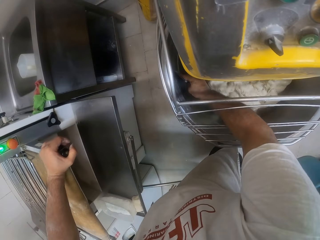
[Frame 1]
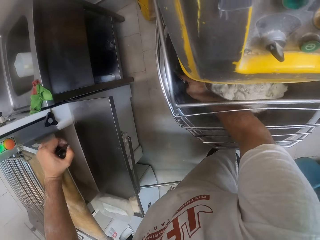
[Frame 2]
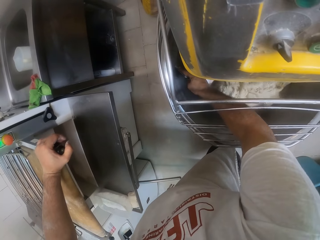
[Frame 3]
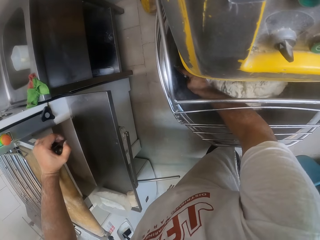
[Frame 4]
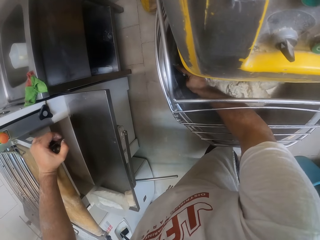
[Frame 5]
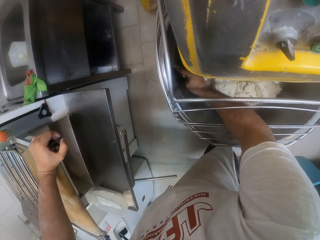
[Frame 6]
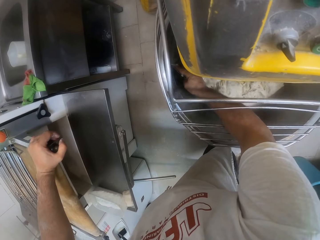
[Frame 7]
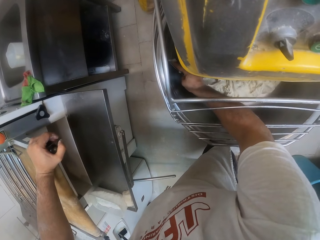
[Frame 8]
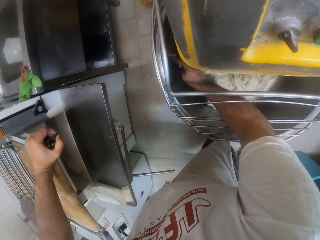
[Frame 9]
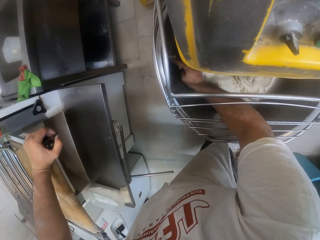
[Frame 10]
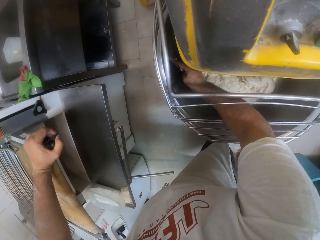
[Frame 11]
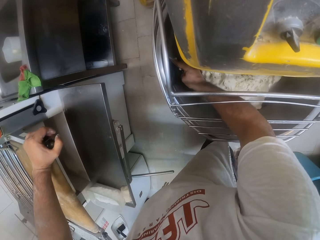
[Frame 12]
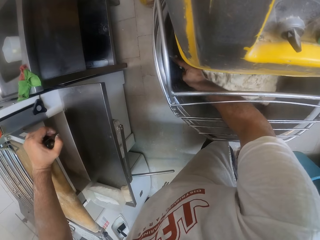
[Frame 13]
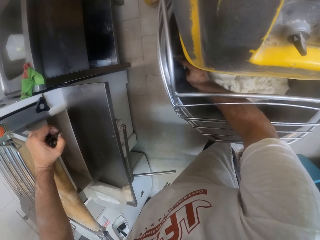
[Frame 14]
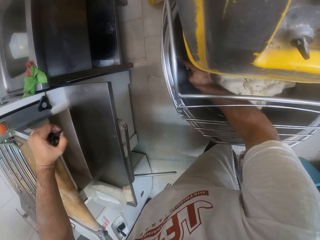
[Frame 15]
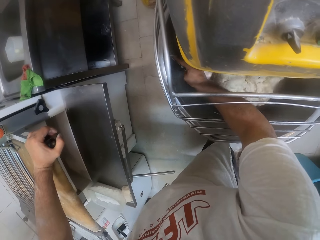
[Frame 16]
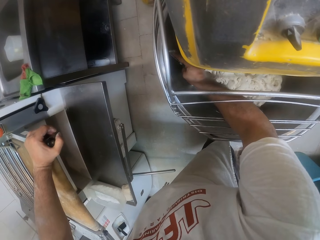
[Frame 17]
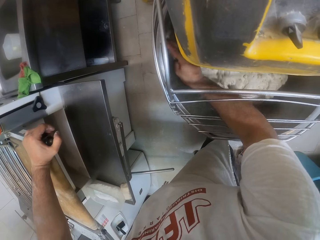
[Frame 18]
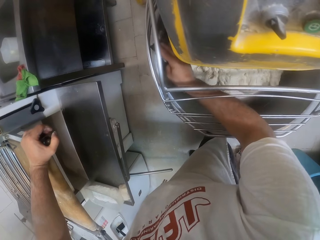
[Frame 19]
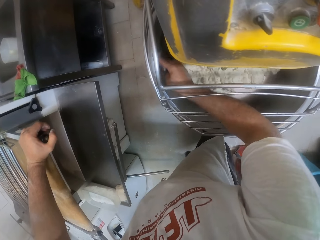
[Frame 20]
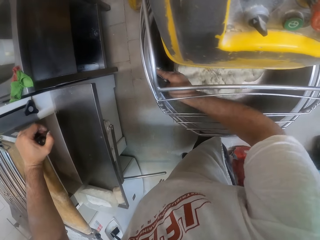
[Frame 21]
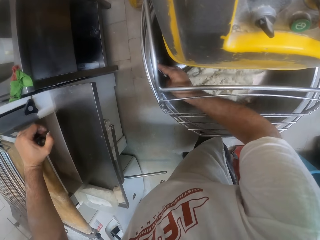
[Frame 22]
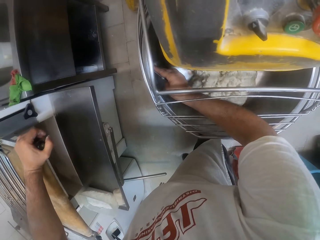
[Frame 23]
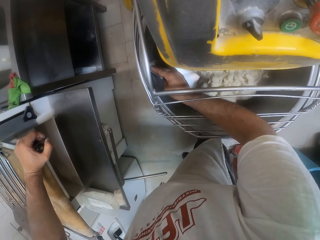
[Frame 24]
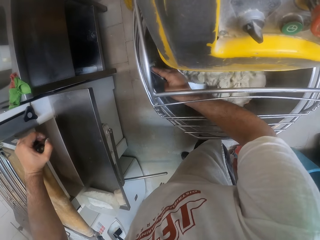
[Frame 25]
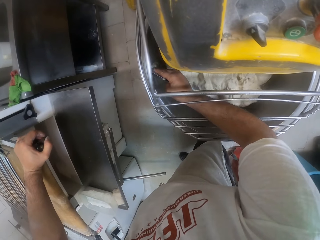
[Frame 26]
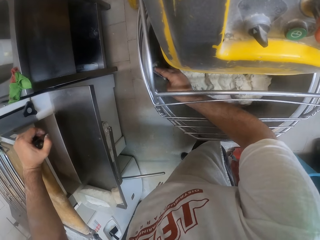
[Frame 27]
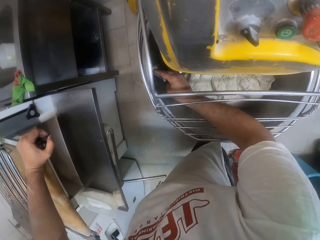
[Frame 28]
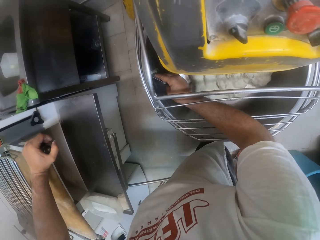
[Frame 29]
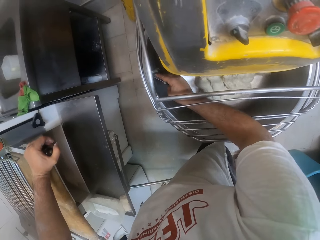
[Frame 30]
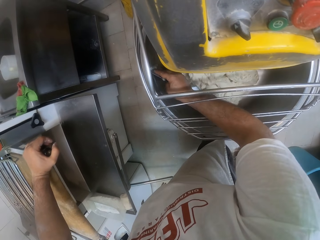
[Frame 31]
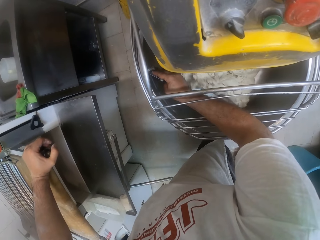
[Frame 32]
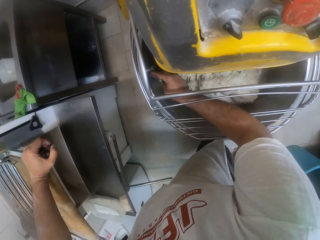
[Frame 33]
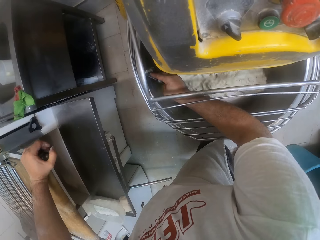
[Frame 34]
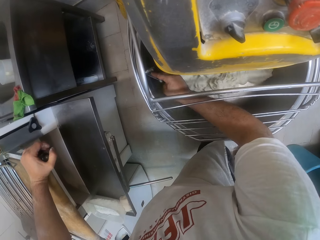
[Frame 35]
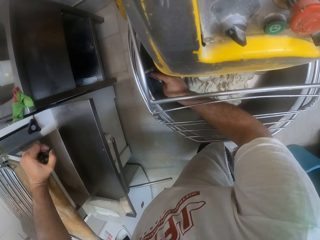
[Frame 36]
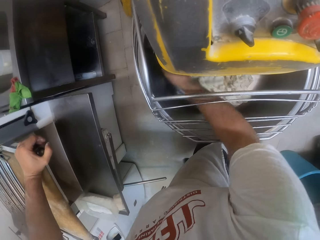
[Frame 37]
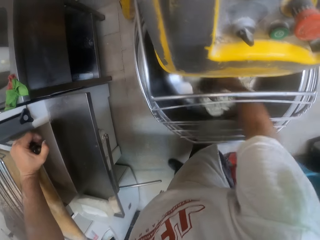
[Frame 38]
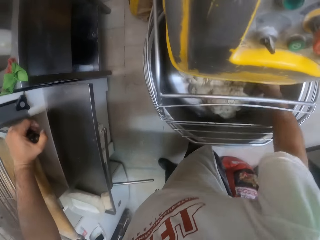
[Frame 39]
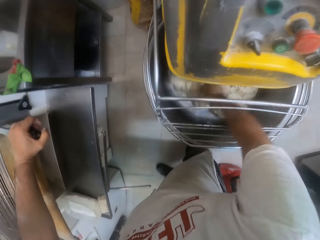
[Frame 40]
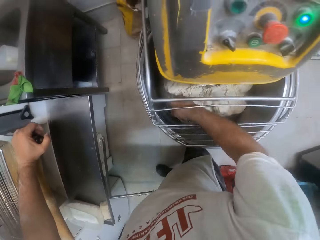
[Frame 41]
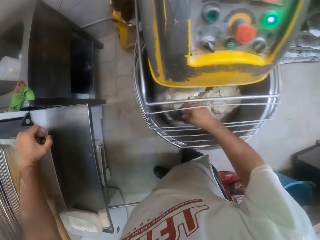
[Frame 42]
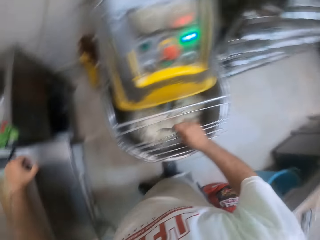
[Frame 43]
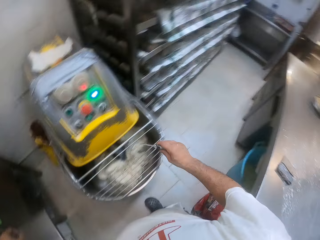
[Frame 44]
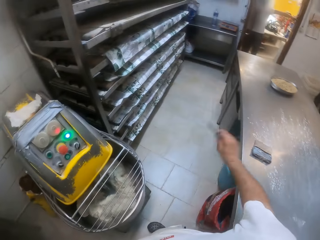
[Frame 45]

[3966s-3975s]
The camera wearer scrubs the mixer surface.

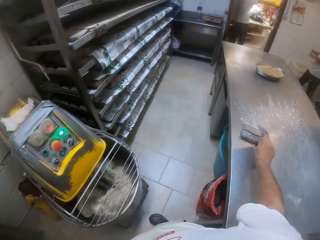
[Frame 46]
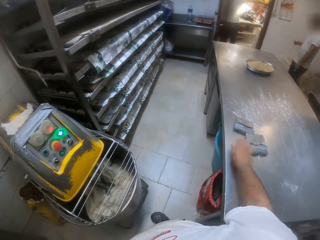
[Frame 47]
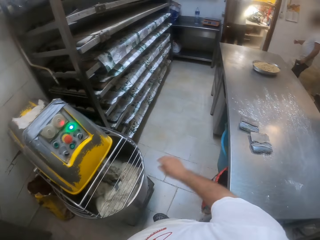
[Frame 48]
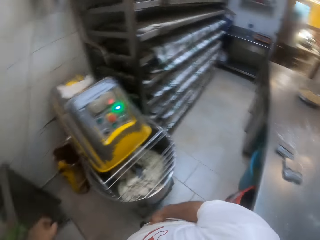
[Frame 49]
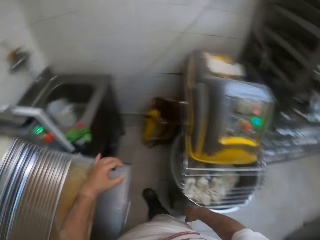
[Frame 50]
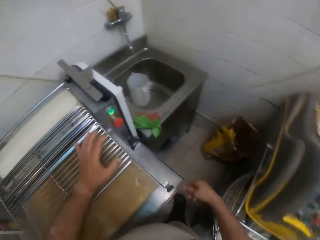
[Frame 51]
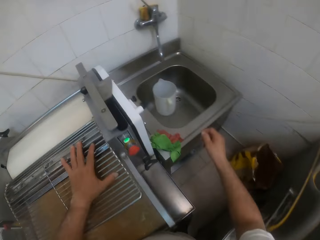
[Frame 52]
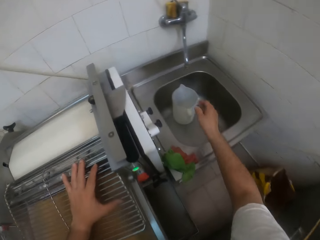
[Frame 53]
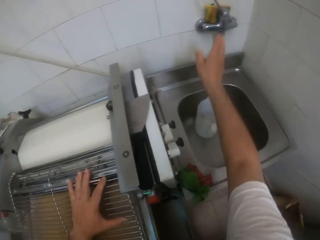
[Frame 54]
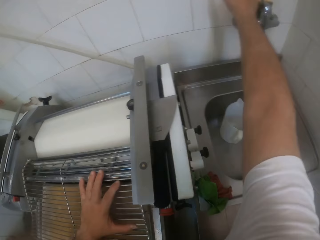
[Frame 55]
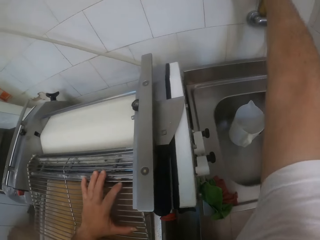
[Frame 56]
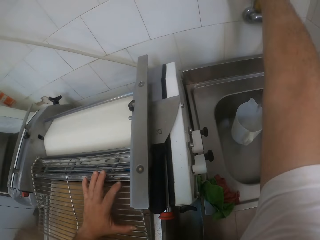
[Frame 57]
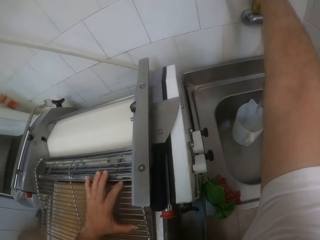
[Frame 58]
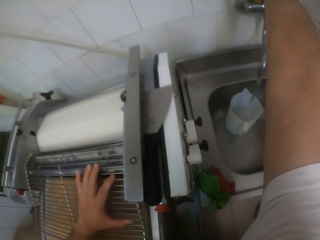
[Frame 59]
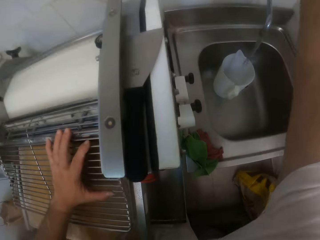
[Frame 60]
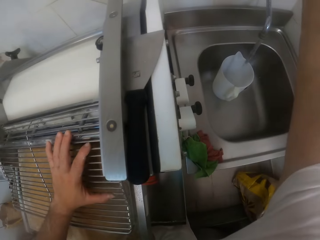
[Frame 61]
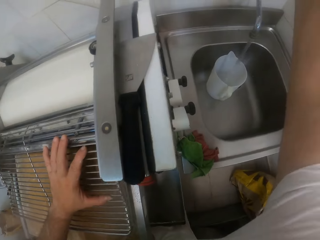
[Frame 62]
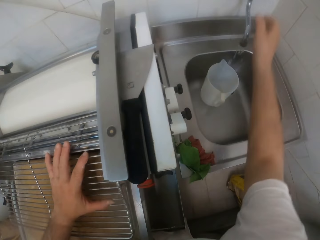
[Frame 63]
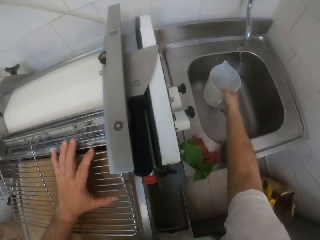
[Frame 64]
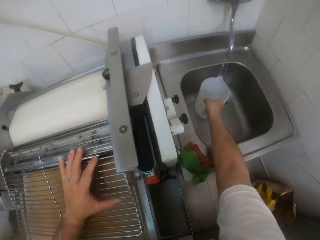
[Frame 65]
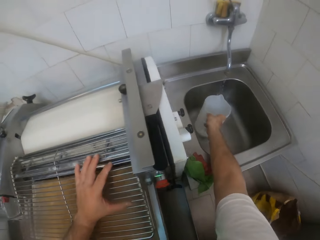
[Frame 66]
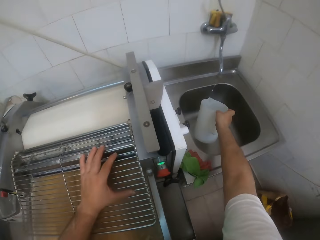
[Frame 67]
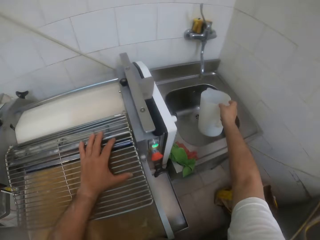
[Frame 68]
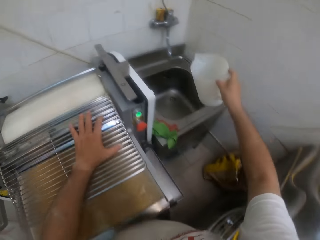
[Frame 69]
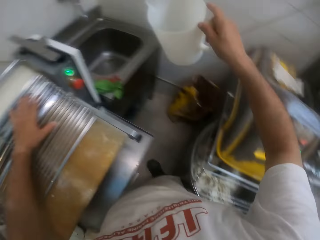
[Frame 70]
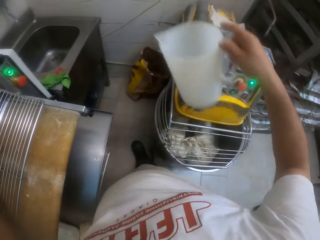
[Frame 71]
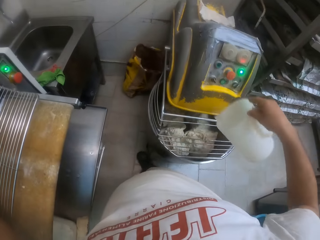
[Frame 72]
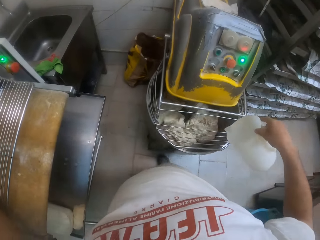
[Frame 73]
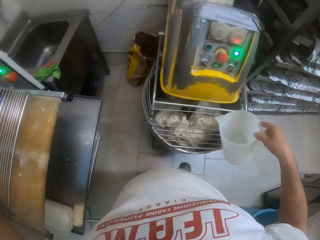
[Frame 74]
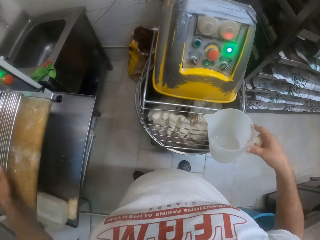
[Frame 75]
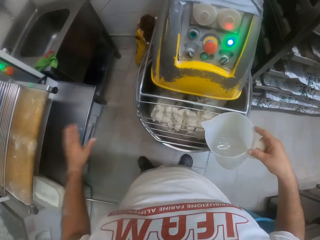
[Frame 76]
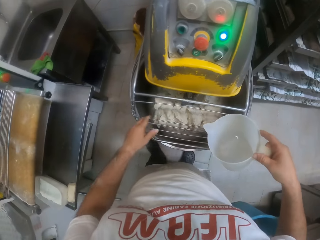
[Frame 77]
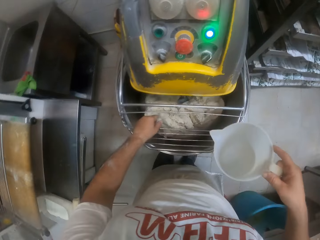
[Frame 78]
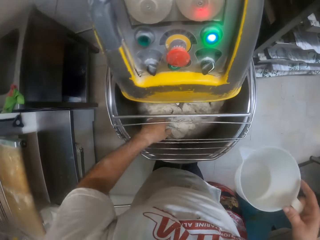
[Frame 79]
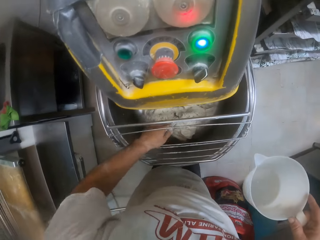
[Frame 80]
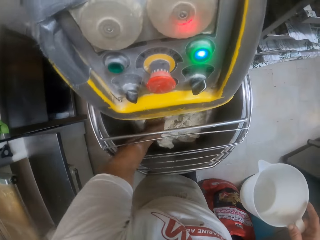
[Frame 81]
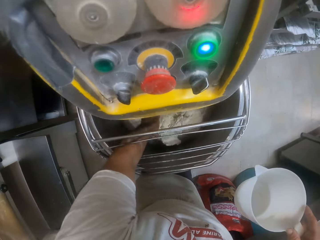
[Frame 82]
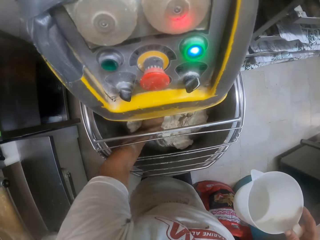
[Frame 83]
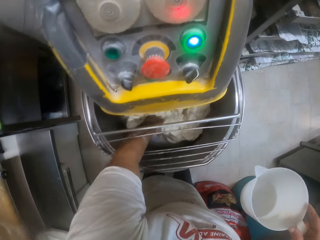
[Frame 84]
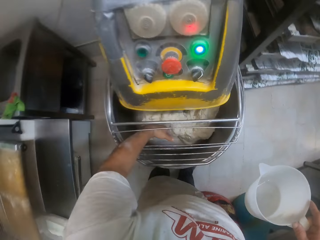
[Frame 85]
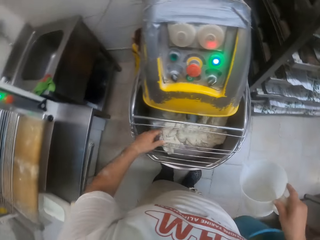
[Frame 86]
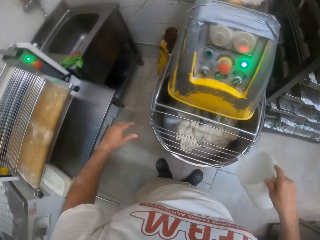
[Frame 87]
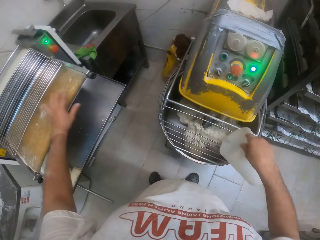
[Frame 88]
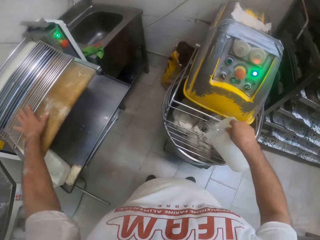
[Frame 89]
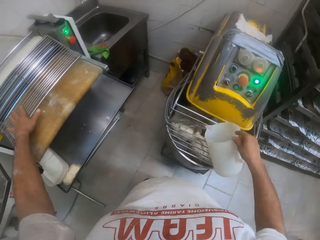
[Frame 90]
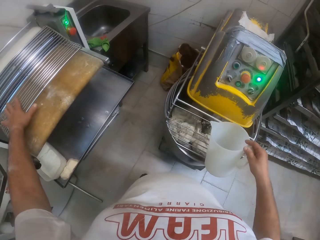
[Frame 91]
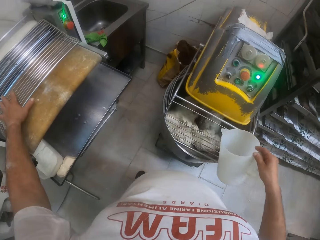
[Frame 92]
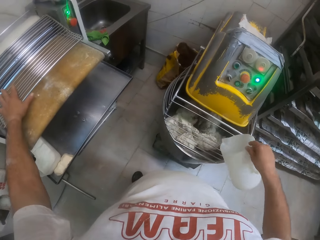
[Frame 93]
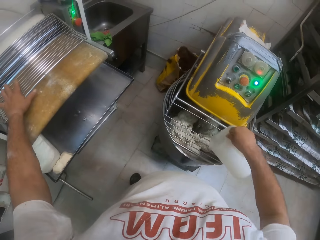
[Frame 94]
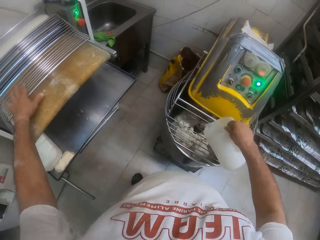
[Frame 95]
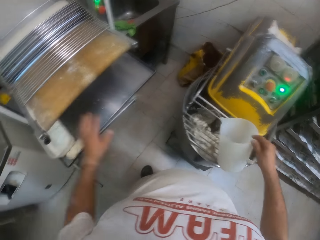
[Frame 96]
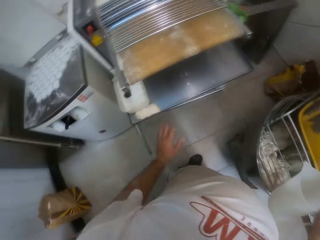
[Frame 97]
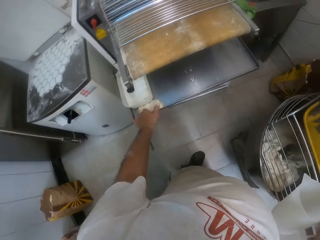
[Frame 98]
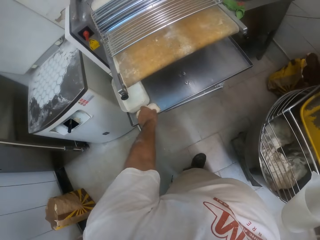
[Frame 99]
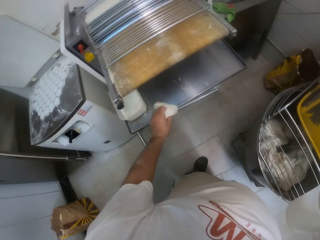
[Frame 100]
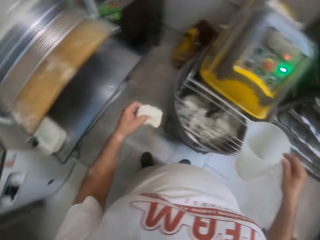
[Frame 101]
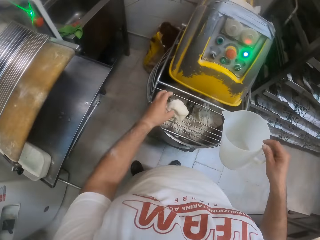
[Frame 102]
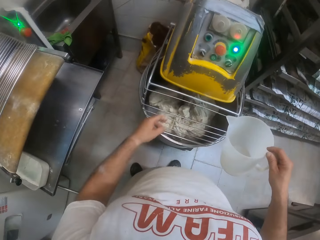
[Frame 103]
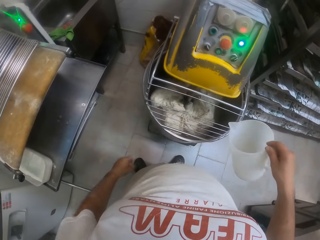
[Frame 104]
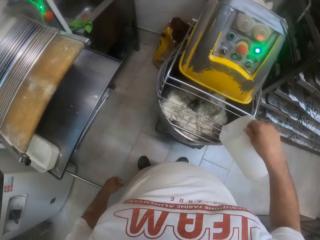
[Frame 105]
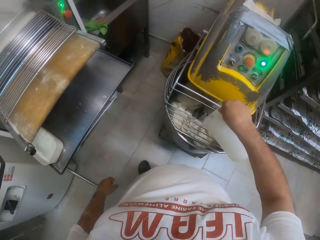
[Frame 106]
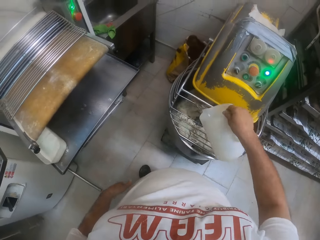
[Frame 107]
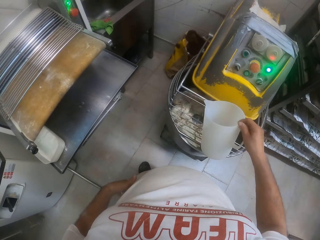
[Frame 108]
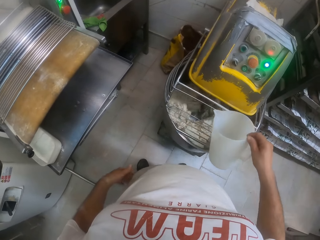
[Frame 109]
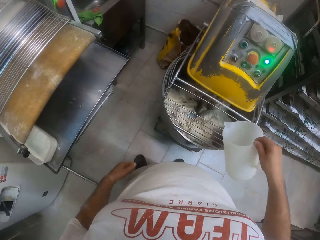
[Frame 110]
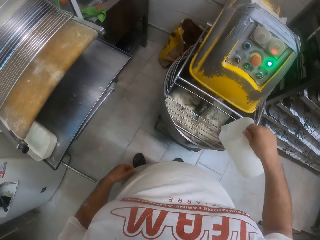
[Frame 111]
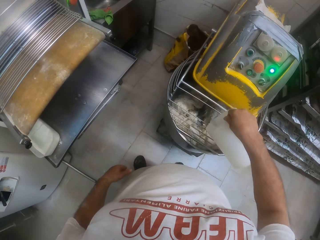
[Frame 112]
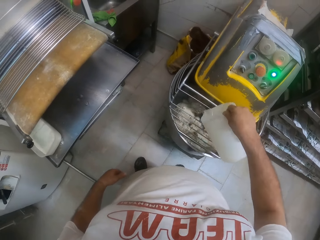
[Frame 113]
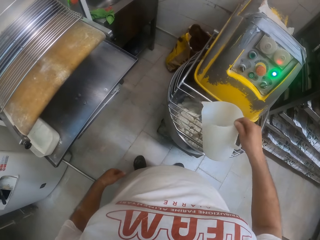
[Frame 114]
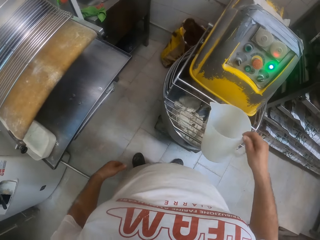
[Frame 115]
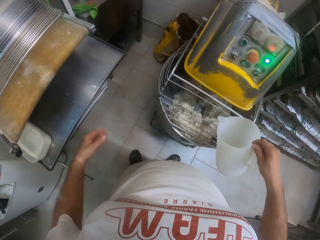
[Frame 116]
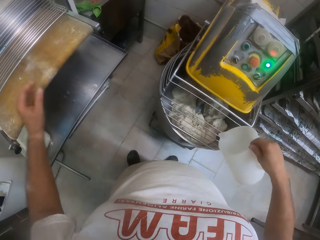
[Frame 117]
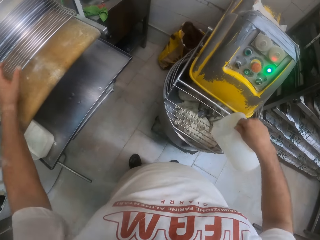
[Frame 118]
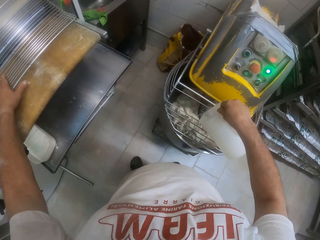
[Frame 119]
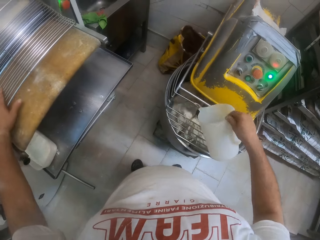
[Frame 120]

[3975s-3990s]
The camera wearer drops the scraper on the bakery table with his right hand. He puts on a tap at the sink with his right hand. He picks up a jug of water from the kitchen sink with his right hand. He smoothens the dough in the dough kneading machine or mixer with his left hand. He touches the dough in the mixer. He pours water from the jug in his left hand into the dough kneading machine. He picks up a dough on the dough roller with his left hand. He drops the dough in the dough kneading machine with his left hand. He pours water from the jug in his left hand into the dough kneading machine.
